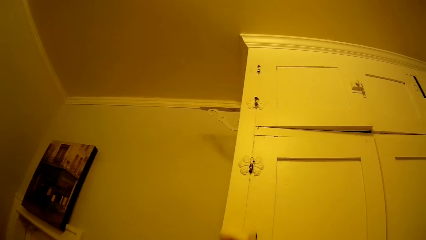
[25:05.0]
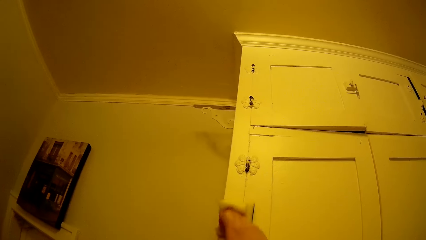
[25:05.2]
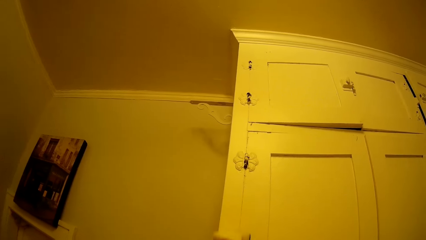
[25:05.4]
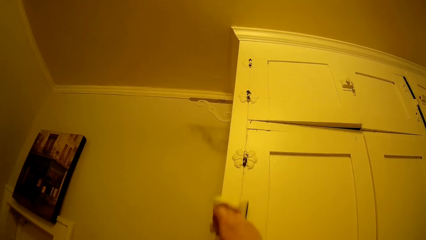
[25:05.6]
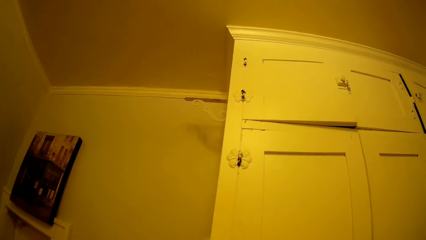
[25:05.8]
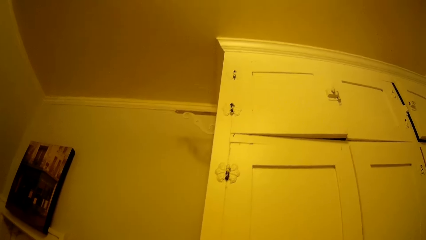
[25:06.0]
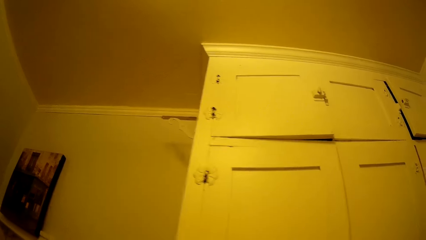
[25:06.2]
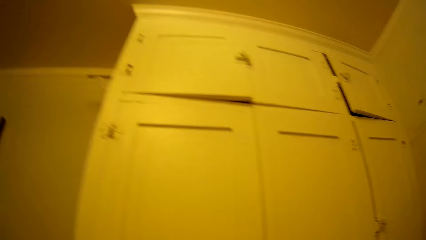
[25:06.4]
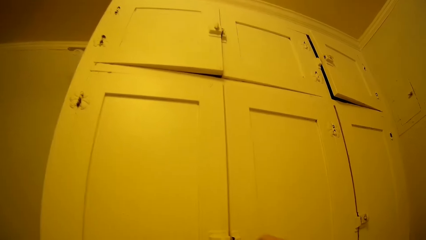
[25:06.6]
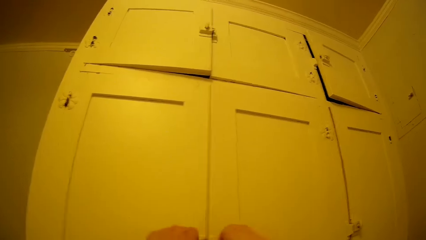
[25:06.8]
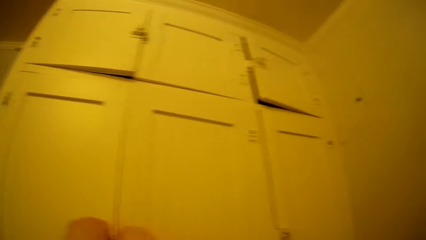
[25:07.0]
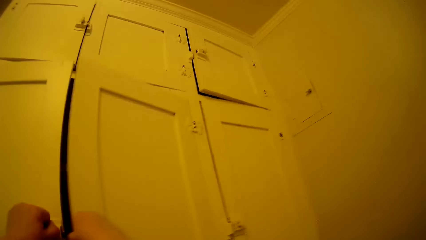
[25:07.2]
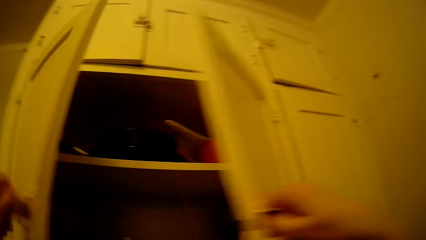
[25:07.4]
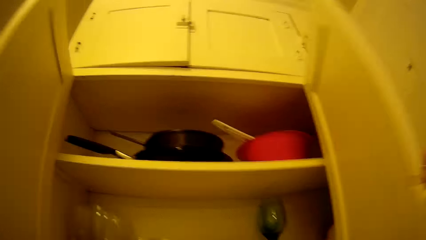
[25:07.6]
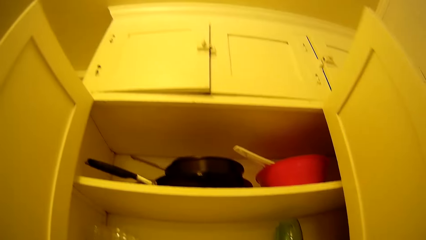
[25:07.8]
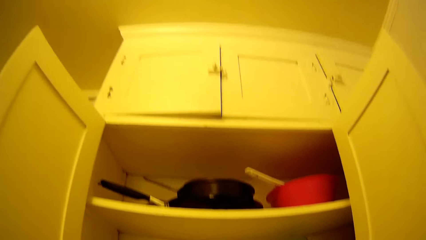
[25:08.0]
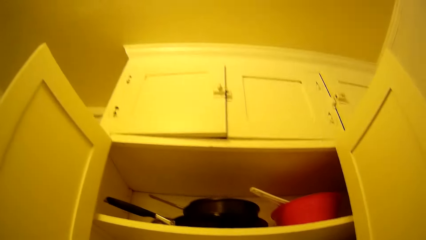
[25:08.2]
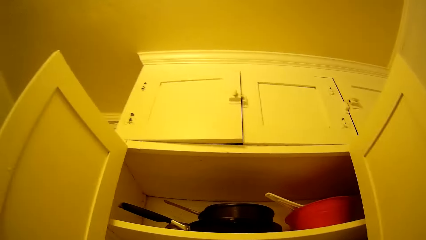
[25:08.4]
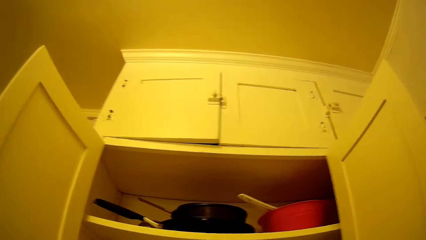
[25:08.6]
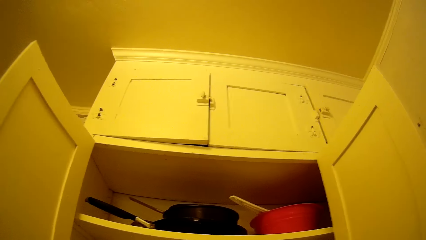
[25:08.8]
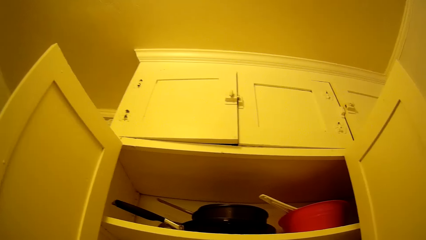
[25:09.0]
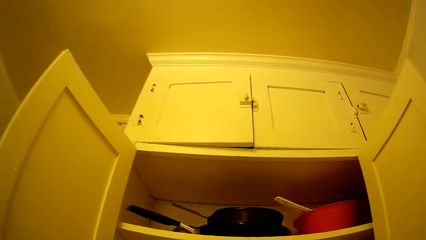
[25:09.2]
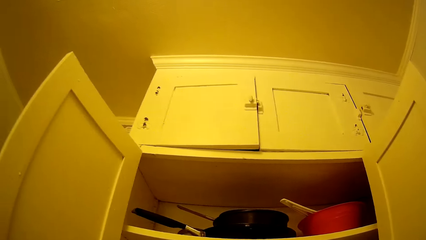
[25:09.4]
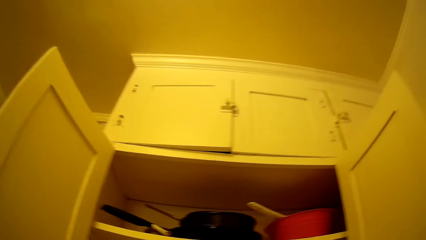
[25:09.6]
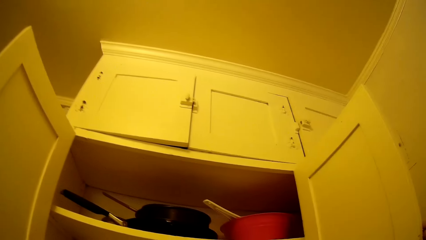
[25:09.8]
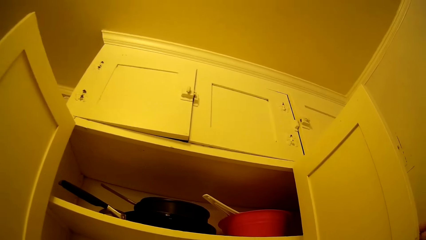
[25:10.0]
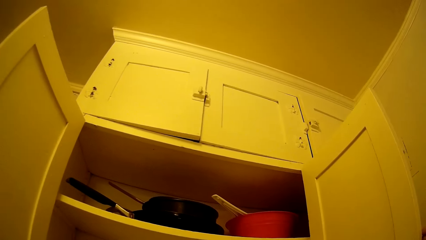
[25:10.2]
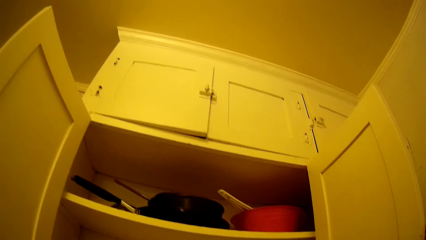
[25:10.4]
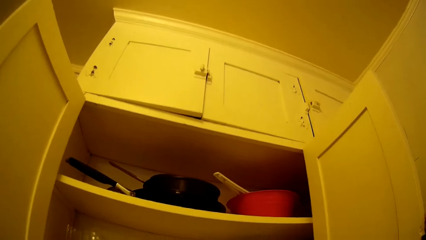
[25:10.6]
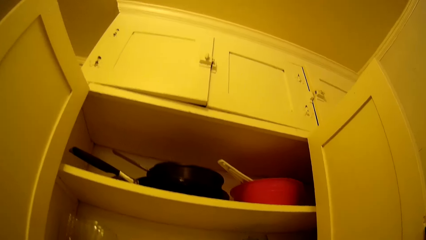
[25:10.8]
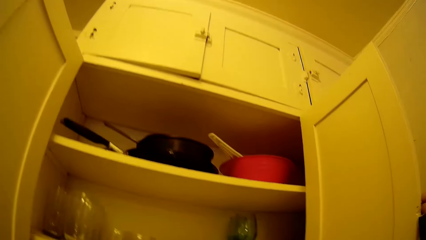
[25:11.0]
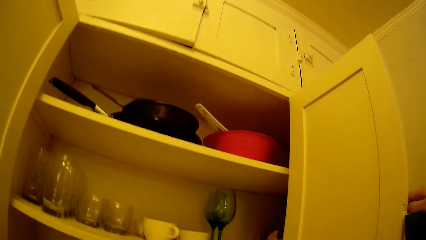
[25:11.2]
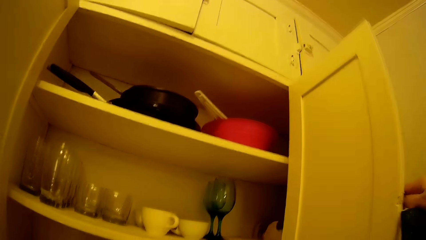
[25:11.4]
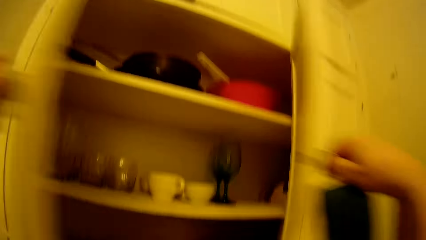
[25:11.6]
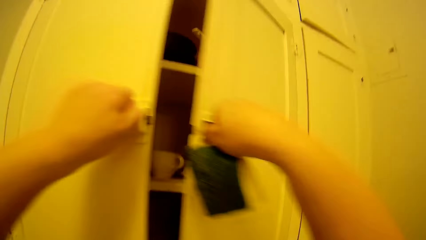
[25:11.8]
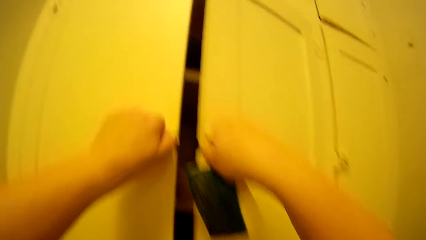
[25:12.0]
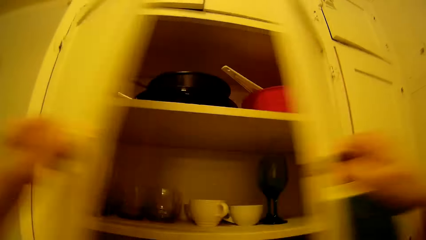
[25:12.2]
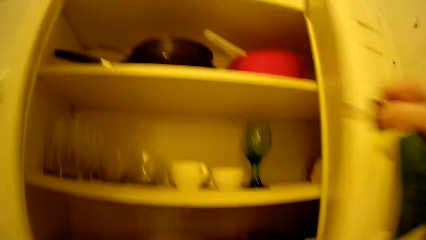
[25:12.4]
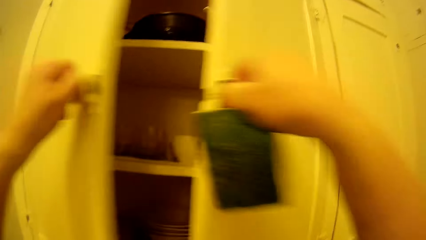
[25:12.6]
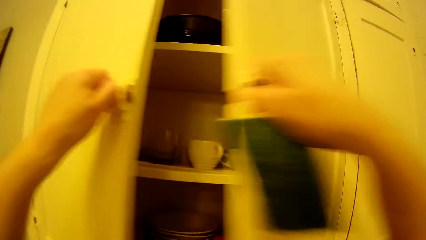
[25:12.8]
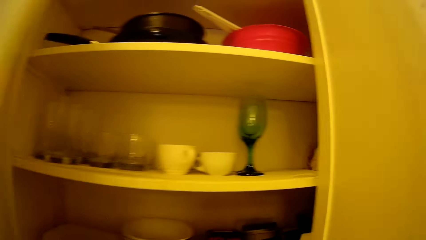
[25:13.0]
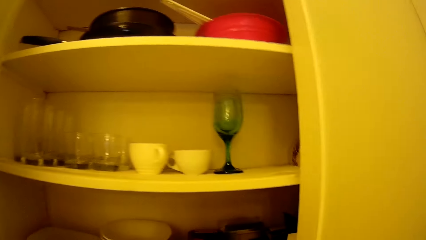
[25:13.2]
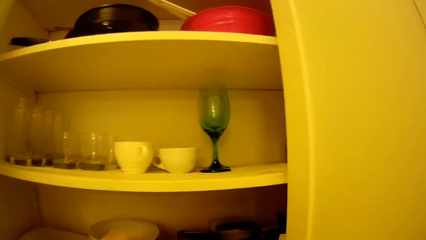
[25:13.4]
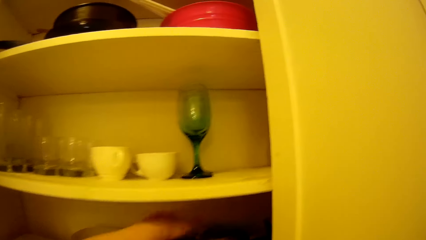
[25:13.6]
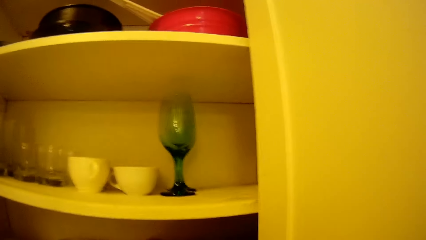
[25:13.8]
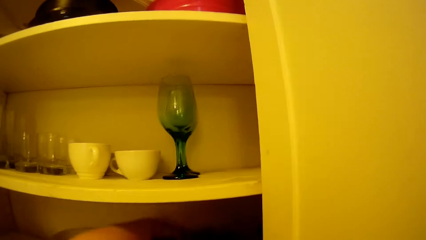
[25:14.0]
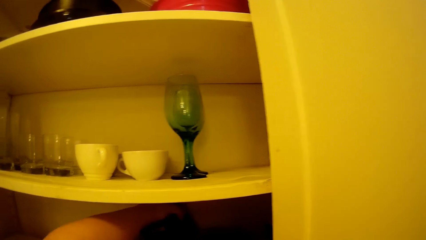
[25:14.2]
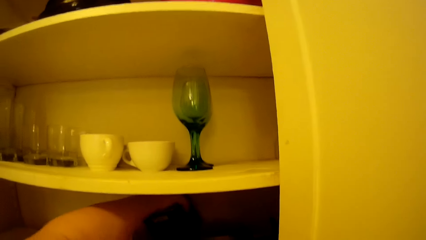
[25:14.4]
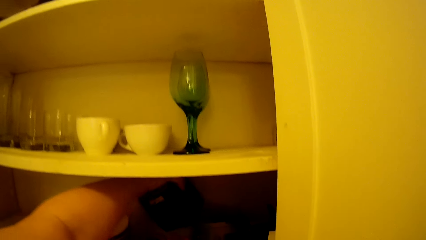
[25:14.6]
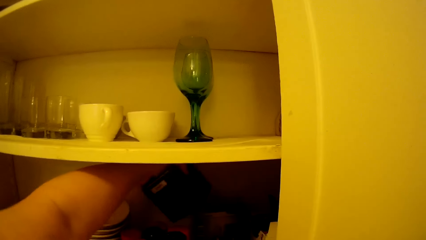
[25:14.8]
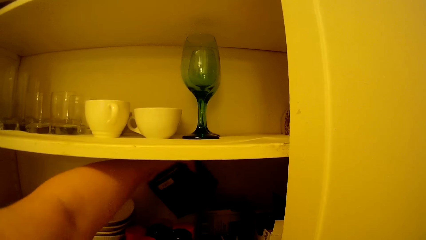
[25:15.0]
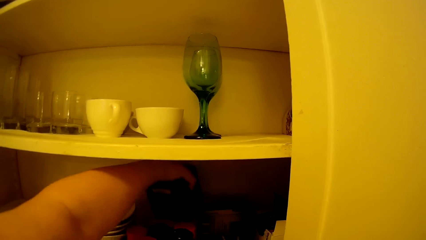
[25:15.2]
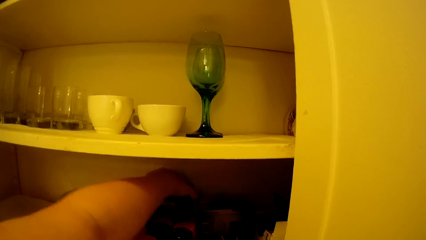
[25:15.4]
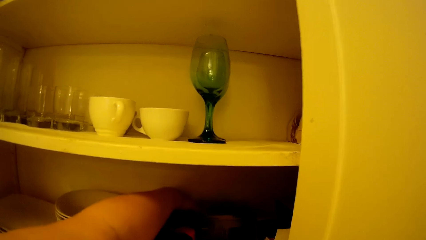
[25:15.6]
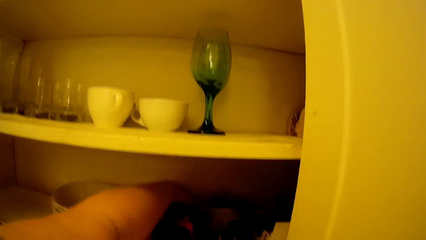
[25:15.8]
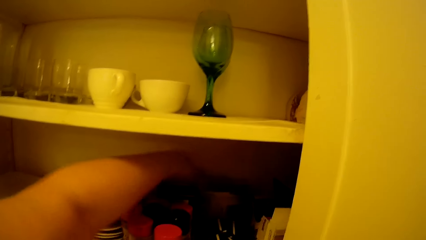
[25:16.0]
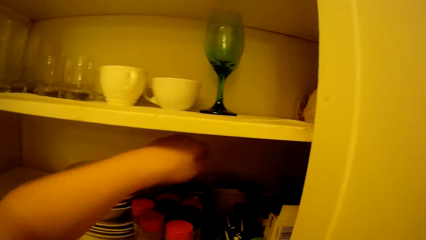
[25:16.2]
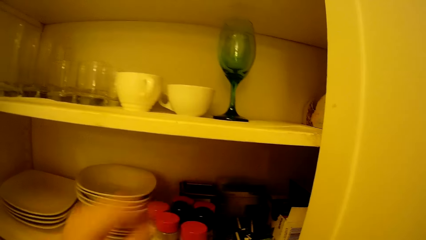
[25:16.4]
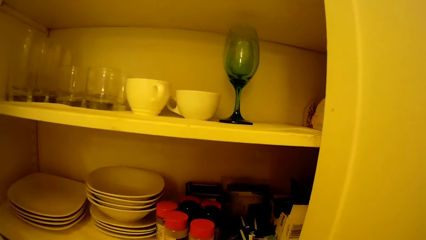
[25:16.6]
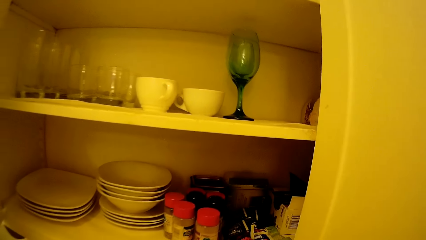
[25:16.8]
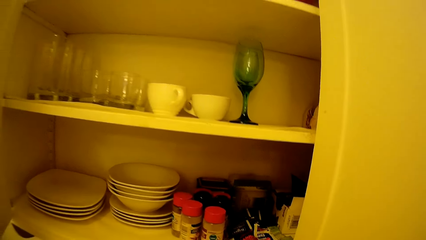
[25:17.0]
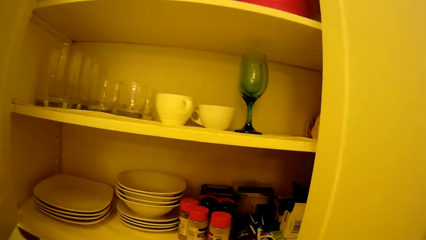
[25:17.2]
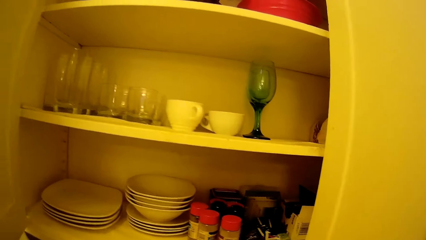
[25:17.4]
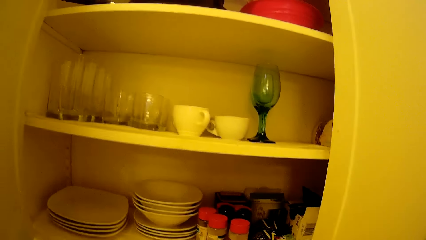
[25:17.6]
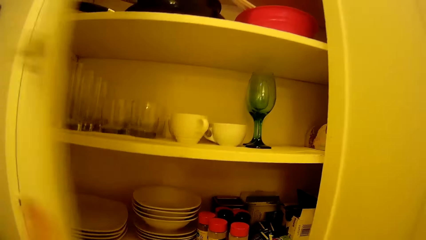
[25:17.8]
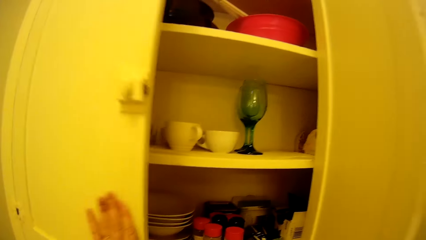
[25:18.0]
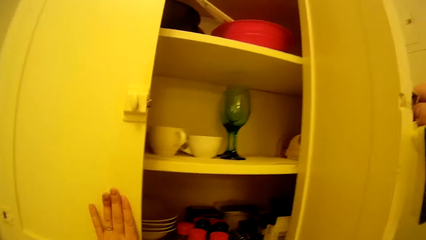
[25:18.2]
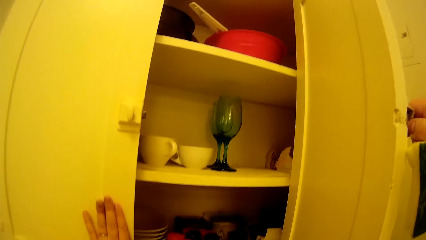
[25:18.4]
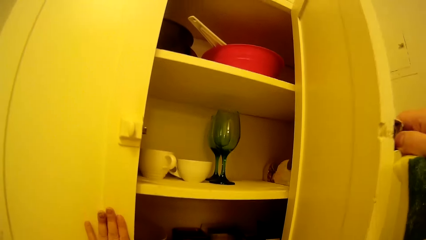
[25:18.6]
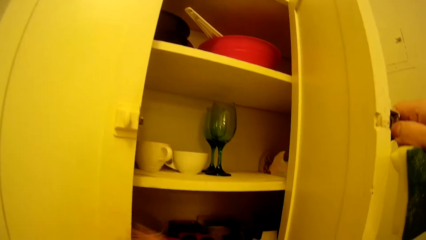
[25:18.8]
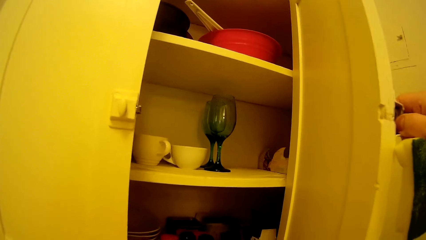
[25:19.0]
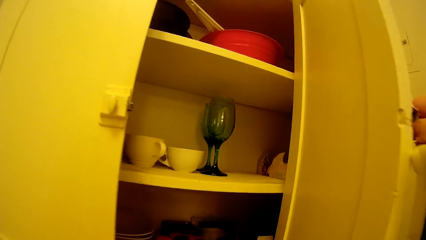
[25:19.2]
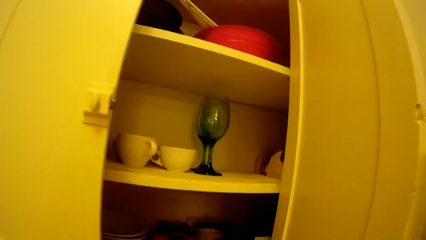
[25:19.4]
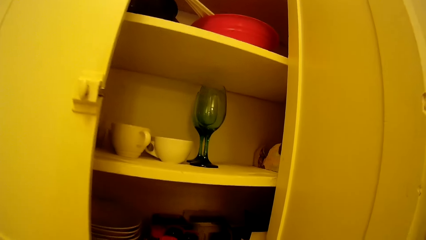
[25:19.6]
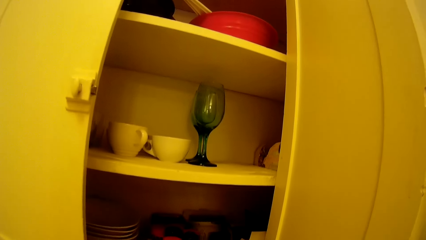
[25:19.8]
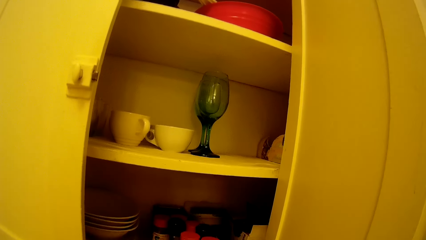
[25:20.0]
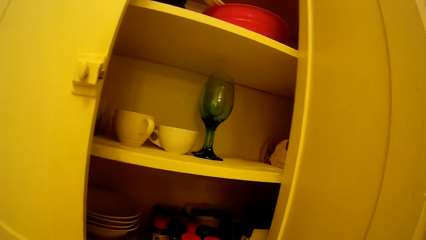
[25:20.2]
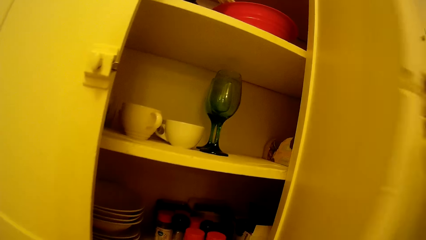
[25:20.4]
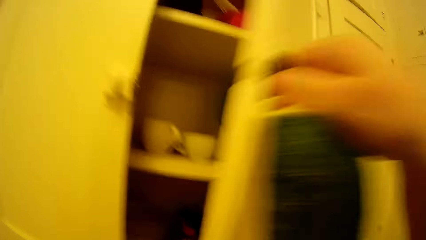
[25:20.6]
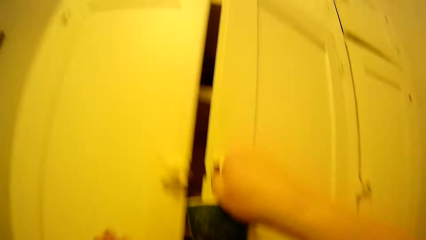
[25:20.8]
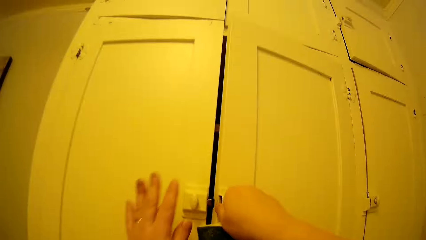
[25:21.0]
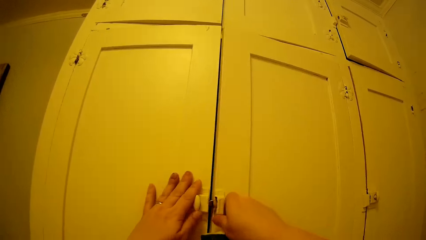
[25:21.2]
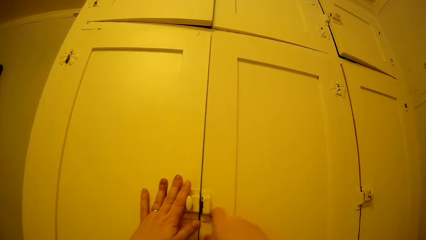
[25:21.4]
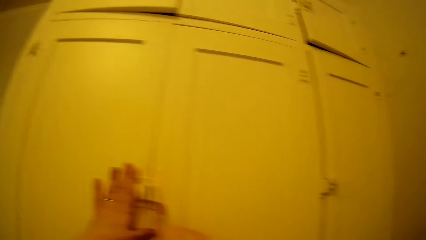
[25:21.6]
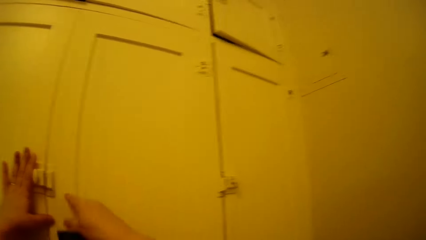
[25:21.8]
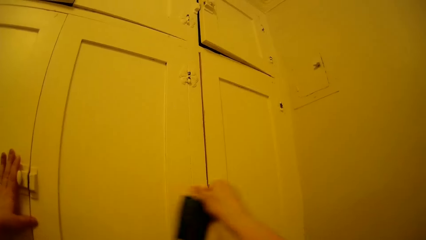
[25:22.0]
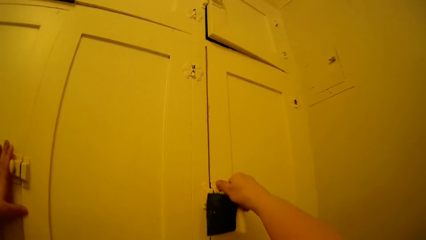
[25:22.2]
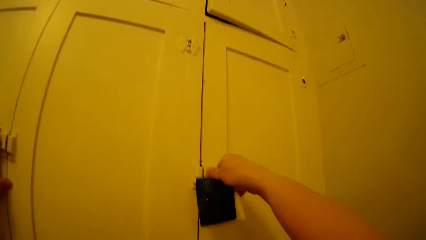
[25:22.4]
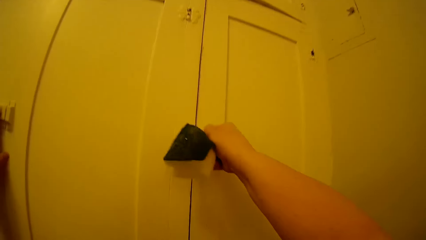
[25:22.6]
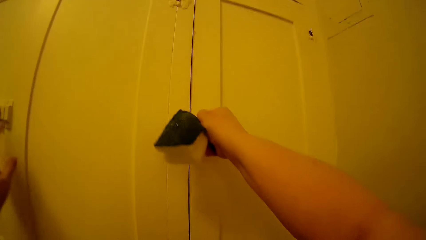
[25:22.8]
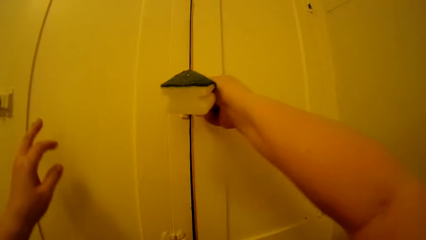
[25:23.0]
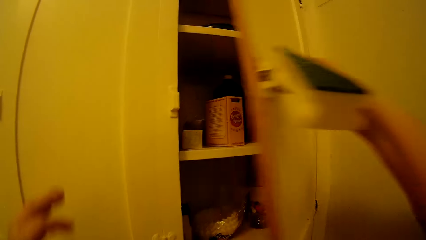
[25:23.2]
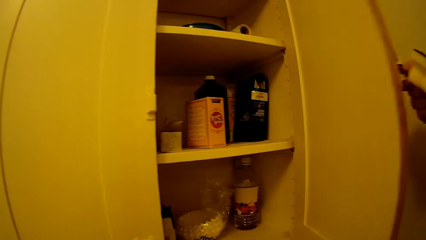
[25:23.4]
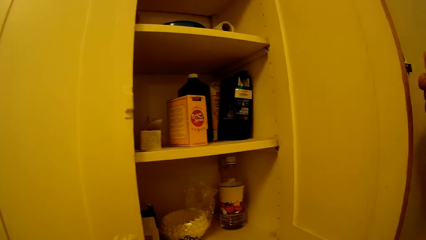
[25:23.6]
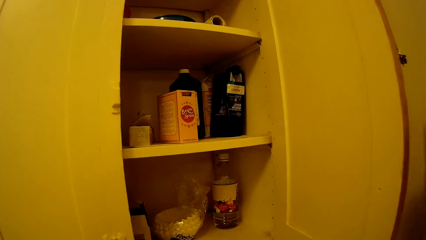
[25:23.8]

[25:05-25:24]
The camera wearer opens the cabinet doors. They view inside the cabinet. They swing the cabinet doors. They adjust something in the cabinet. They close the cabinet doors. They open a cabinet door.
